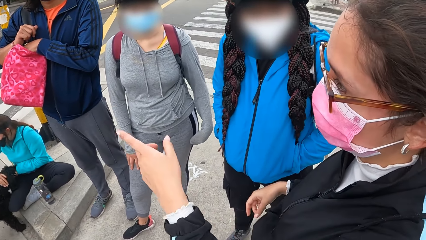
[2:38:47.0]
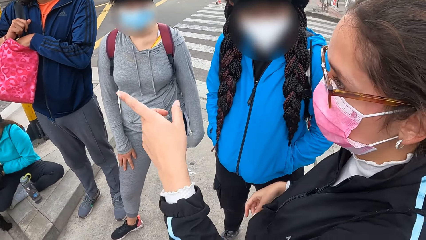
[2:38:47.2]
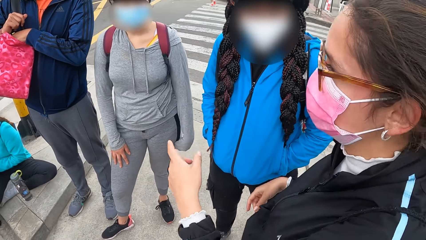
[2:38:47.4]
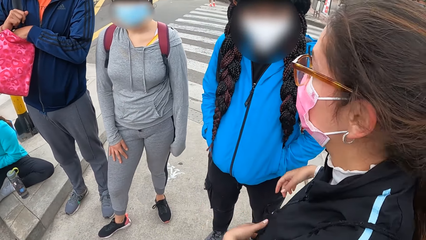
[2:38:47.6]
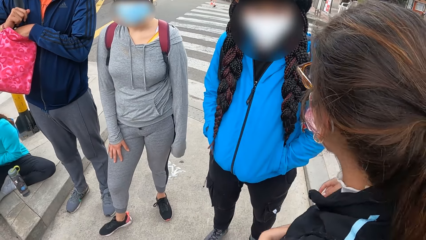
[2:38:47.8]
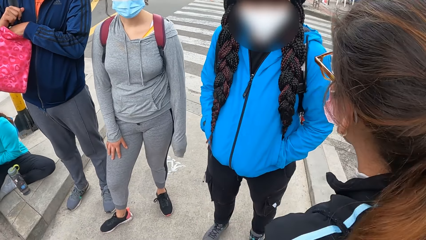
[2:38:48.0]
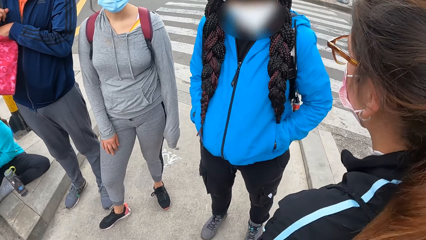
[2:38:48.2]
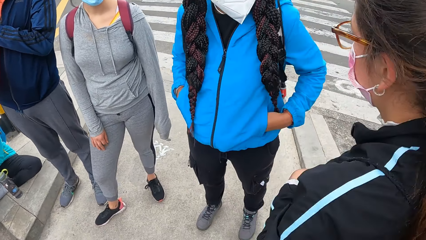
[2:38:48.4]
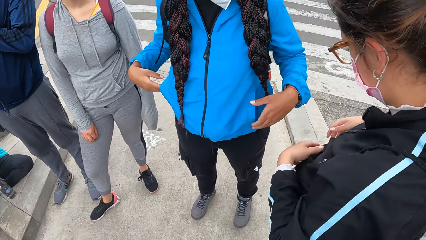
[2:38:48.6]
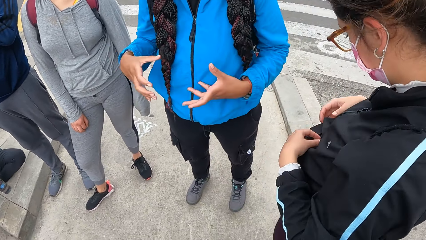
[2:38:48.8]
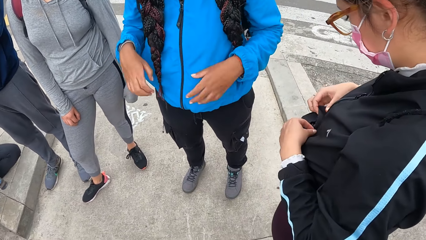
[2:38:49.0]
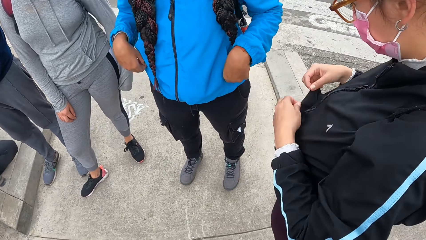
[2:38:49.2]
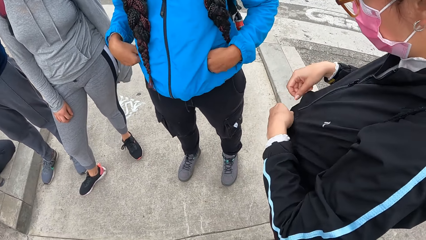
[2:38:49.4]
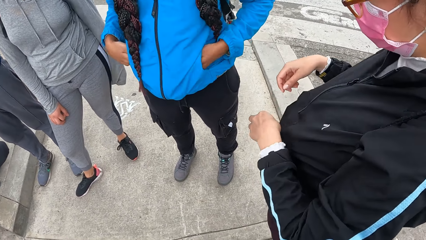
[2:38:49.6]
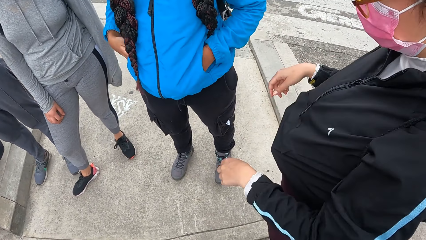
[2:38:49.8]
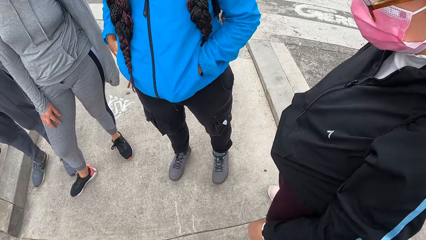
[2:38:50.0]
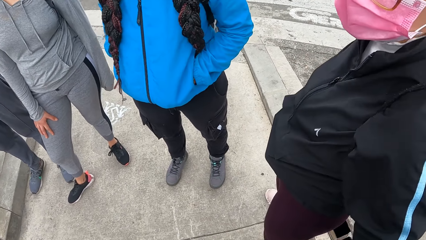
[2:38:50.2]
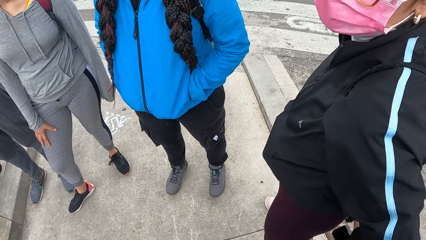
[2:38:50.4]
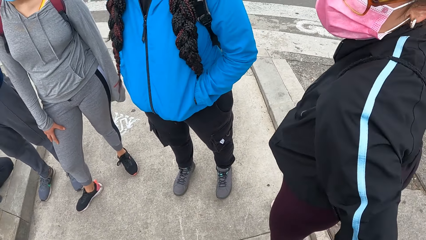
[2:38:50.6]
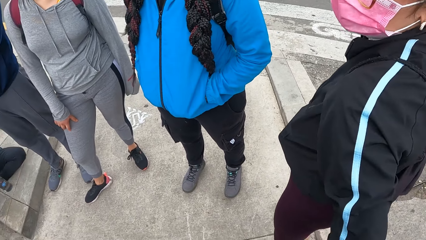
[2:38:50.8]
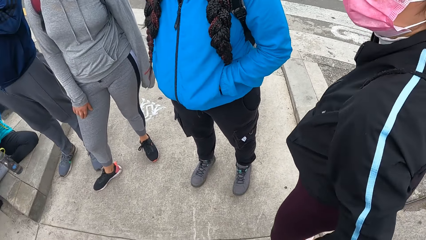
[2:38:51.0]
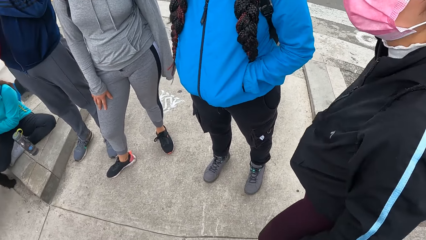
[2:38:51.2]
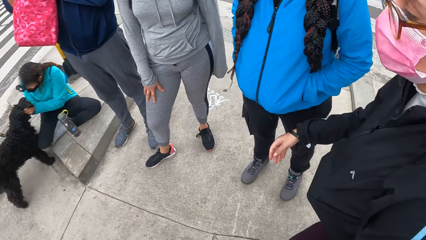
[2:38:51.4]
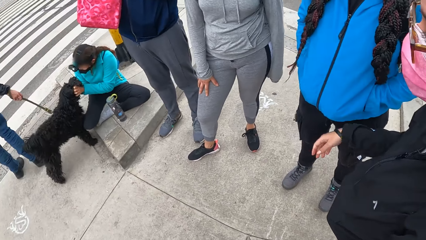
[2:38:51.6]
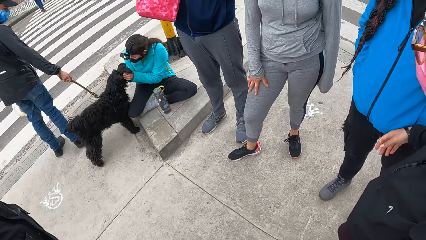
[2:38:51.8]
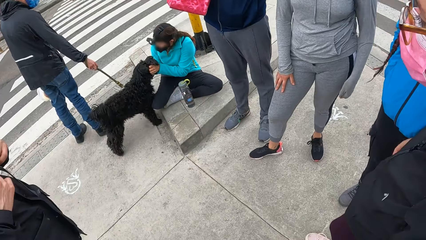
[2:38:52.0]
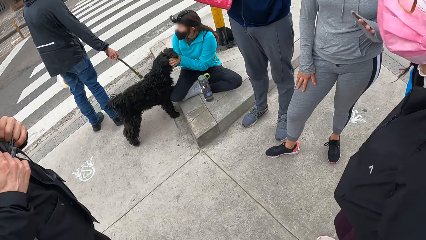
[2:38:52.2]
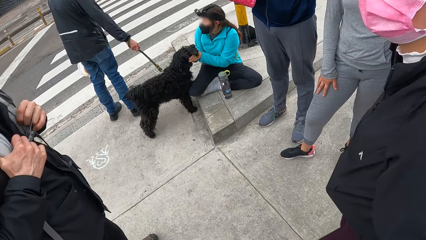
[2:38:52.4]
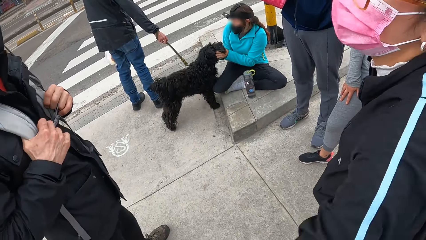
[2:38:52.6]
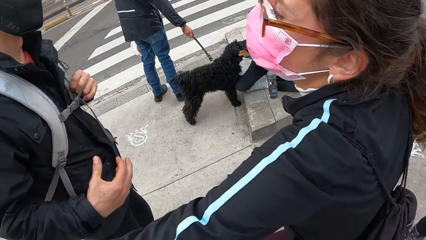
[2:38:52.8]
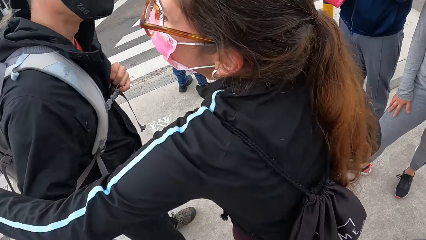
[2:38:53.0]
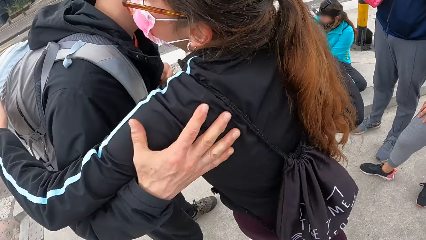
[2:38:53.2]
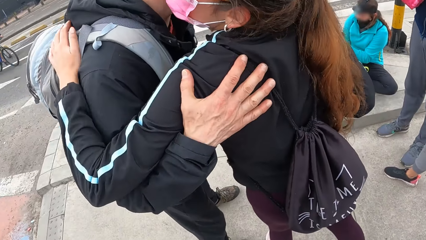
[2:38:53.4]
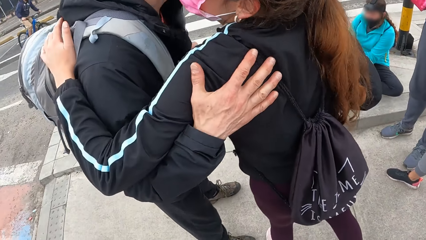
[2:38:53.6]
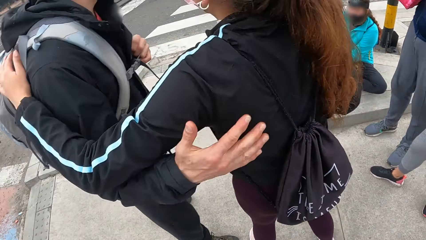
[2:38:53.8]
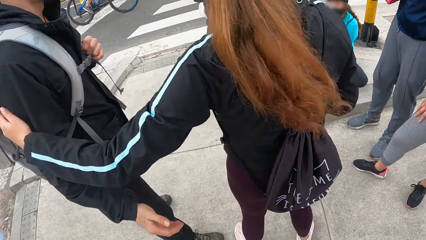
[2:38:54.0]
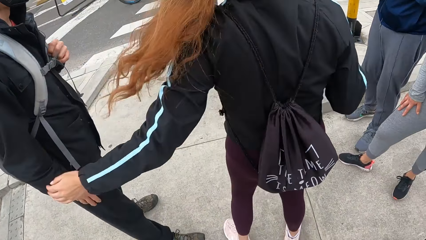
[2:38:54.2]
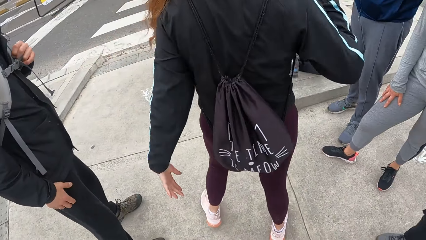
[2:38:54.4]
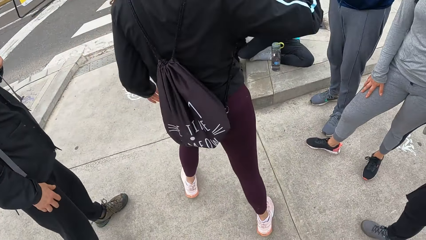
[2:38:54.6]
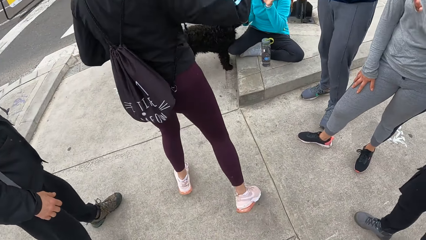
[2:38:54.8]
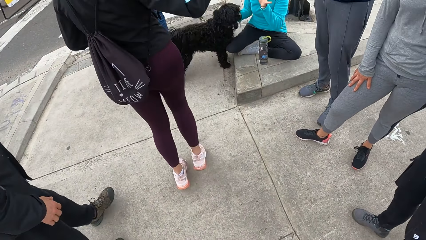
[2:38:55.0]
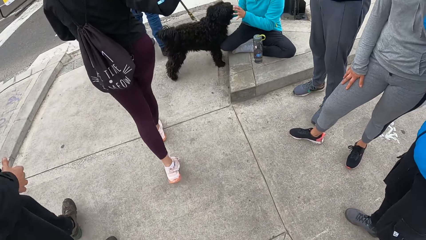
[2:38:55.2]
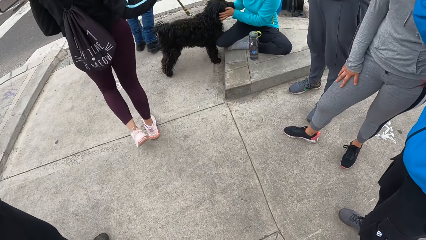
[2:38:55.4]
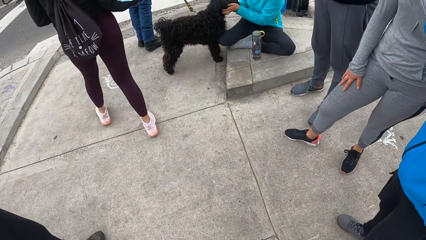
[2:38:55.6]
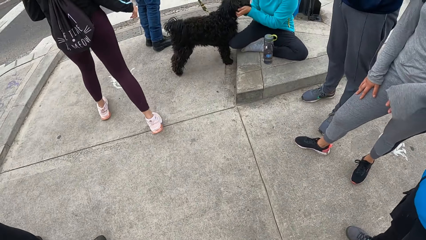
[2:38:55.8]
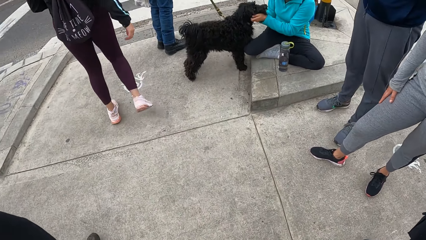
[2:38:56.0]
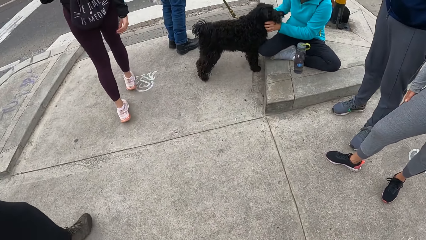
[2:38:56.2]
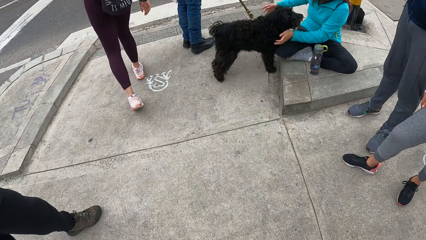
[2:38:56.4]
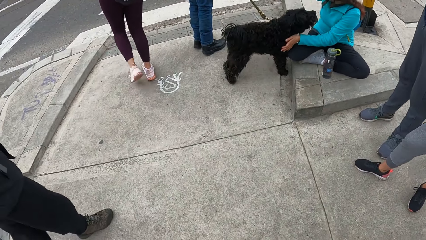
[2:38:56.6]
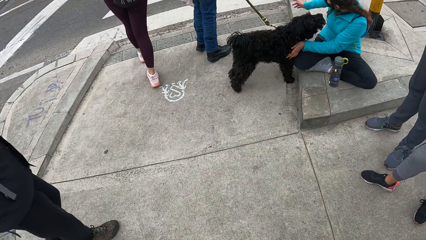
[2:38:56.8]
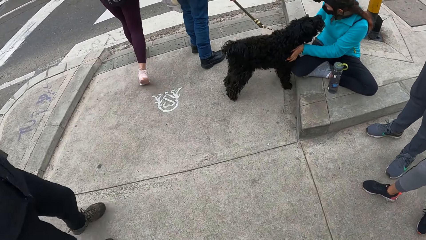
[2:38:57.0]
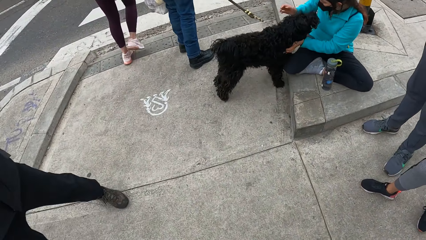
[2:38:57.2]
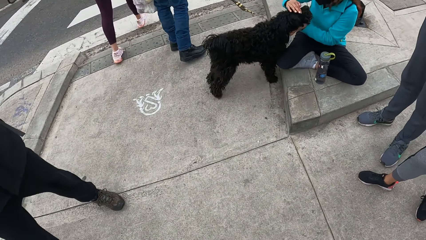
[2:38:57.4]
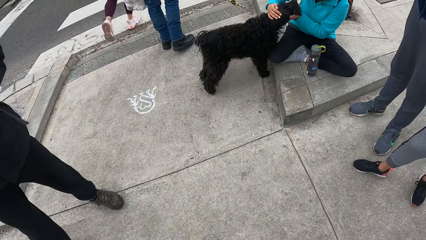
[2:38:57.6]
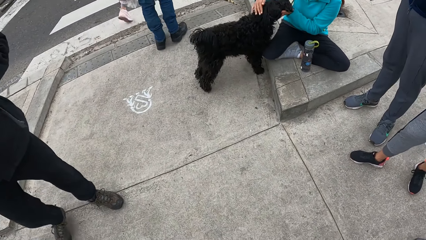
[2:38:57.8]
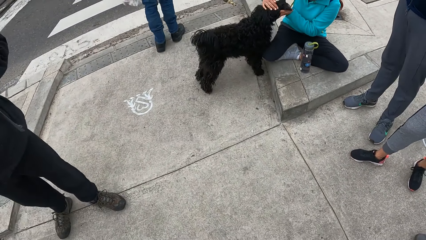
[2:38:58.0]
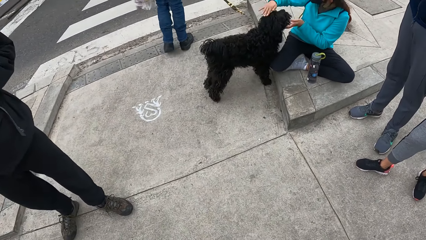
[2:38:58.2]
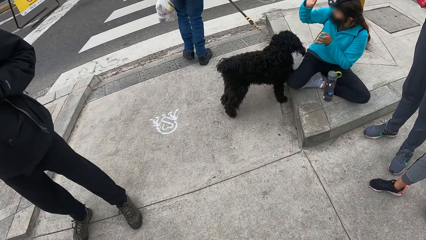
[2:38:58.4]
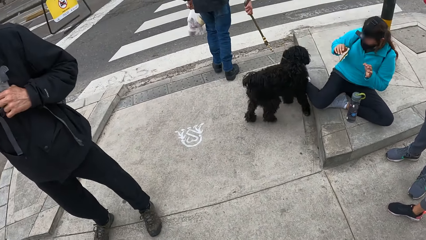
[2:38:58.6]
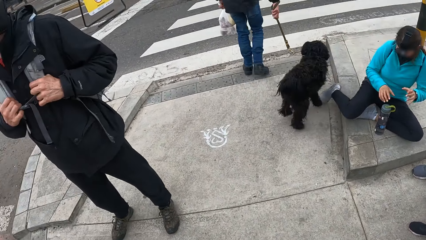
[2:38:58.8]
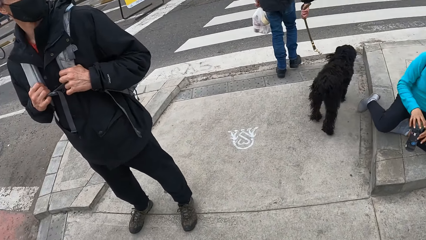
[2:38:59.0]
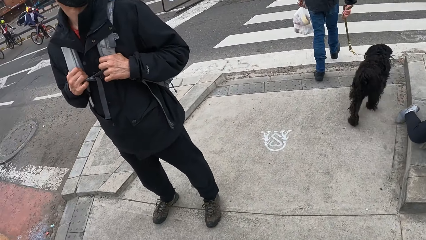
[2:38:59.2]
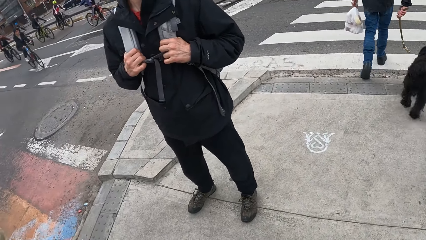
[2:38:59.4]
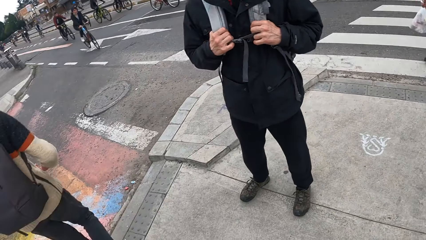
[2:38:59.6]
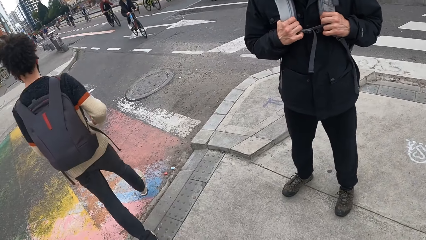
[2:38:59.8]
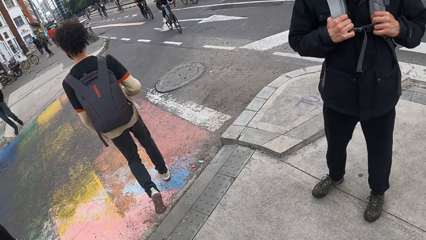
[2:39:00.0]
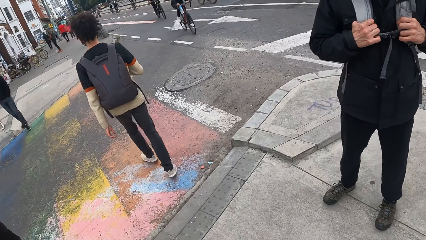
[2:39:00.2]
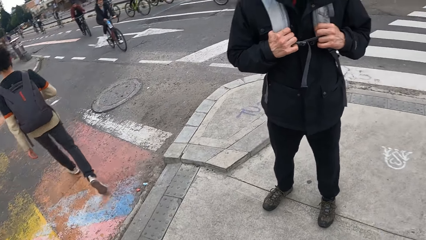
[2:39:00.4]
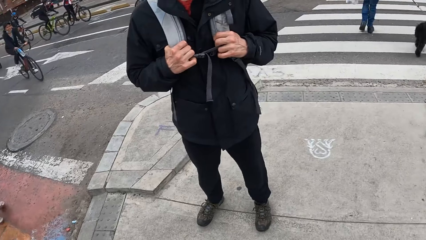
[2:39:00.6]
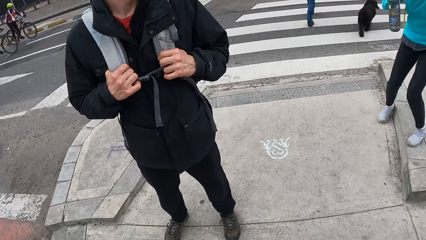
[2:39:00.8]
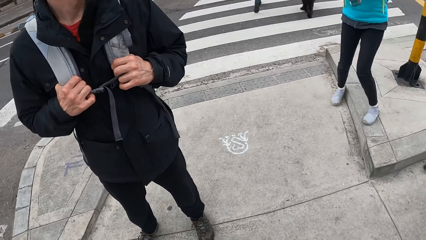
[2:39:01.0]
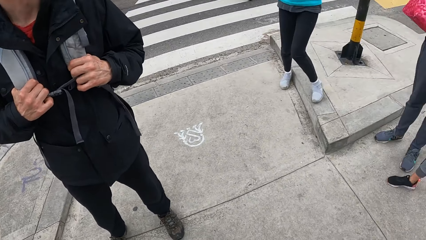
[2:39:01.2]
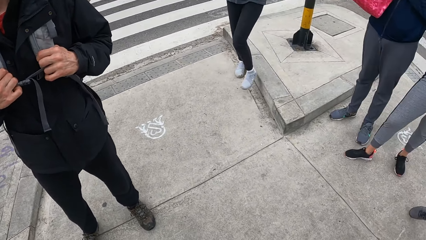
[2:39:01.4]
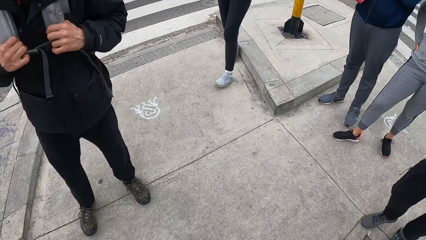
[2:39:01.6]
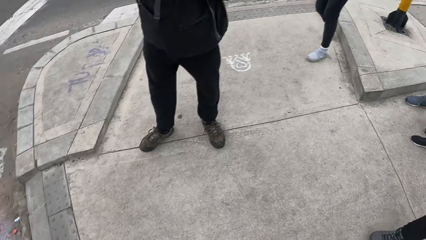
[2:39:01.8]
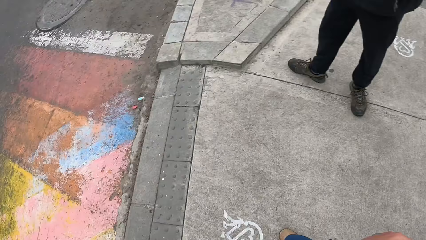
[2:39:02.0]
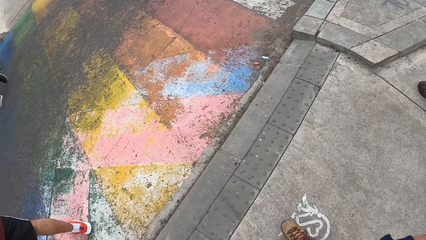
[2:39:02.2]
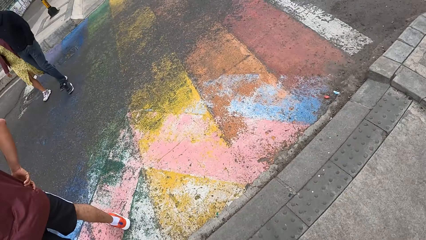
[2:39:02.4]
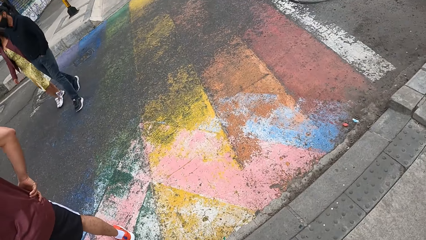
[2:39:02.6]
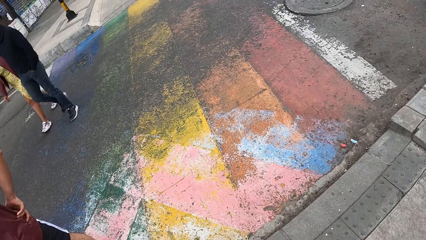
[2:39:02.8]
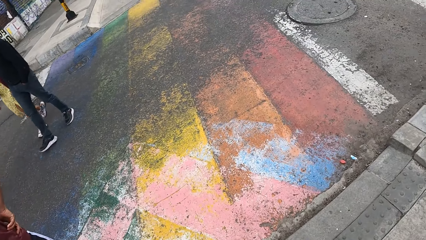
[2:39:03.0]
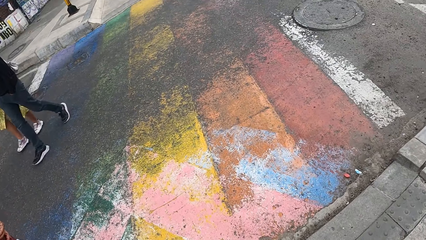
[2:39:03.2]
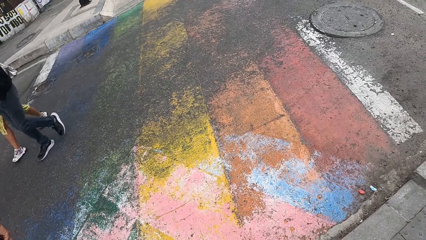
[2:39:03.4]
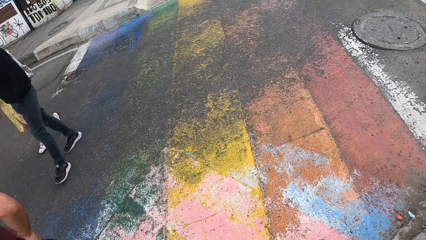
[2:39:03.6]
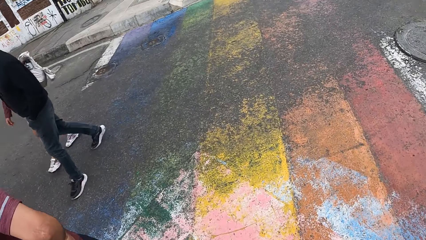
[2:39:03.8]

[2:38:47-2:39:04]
A lady moves the hand. The lady touches the jacket. The camera wearer looks around. The lady walks around. The lady hugs a man. The lady walks around. The camera wearer looks around.
